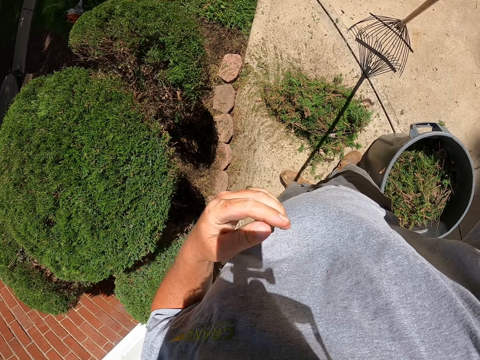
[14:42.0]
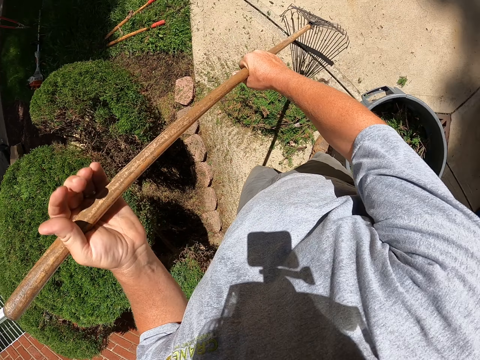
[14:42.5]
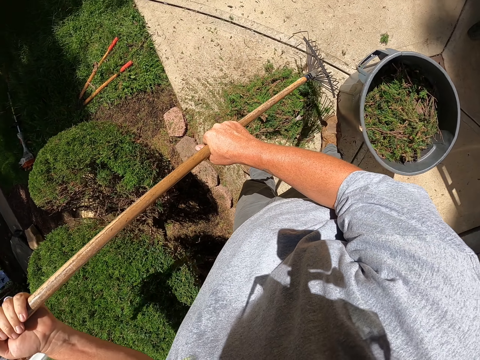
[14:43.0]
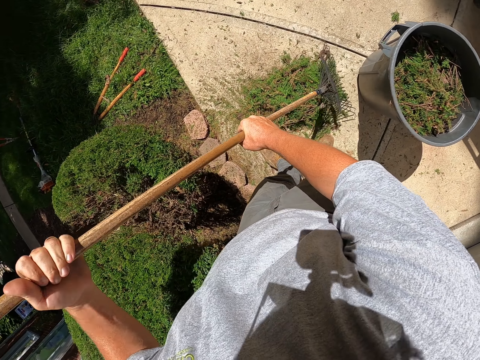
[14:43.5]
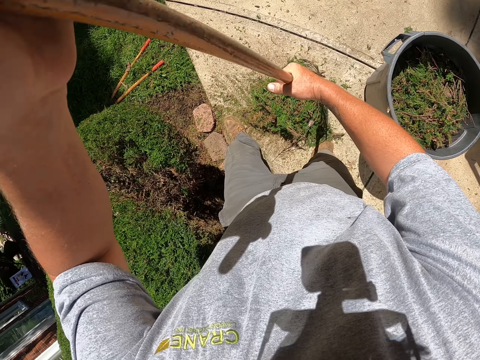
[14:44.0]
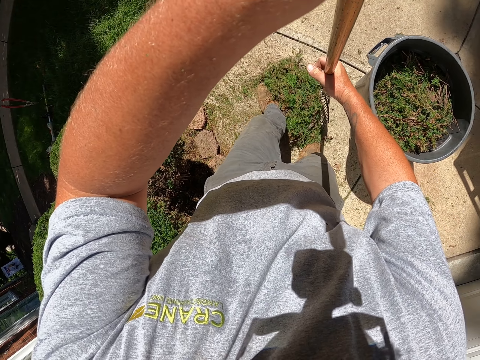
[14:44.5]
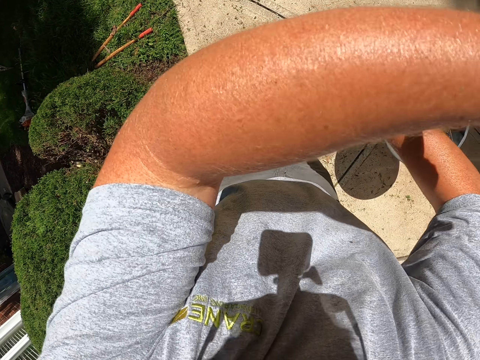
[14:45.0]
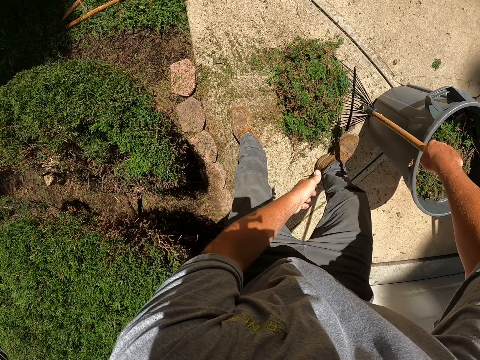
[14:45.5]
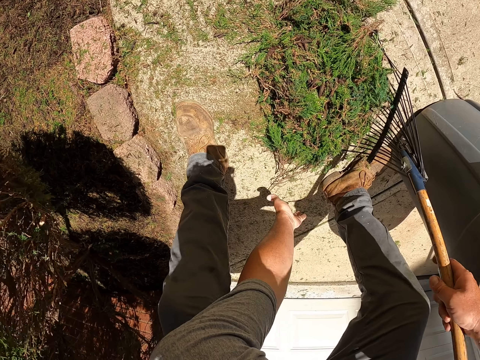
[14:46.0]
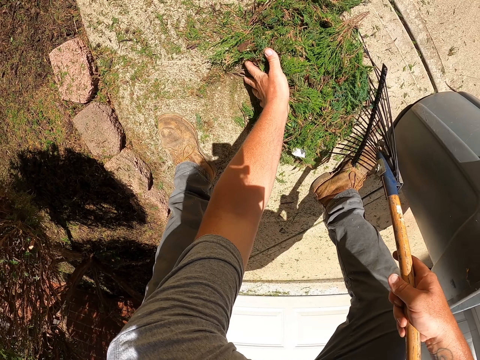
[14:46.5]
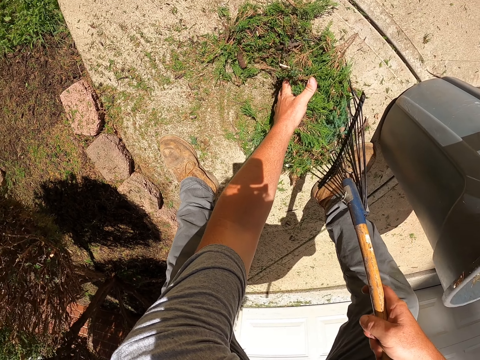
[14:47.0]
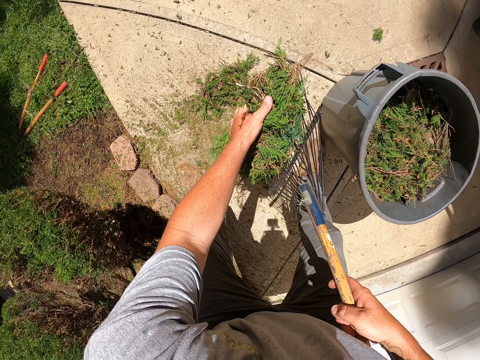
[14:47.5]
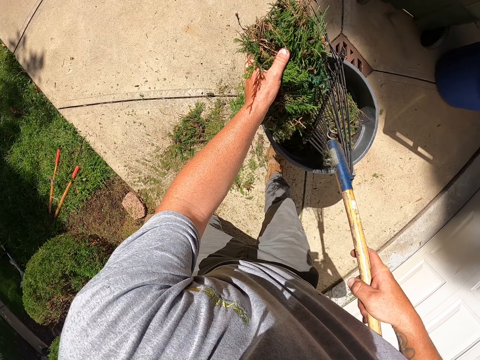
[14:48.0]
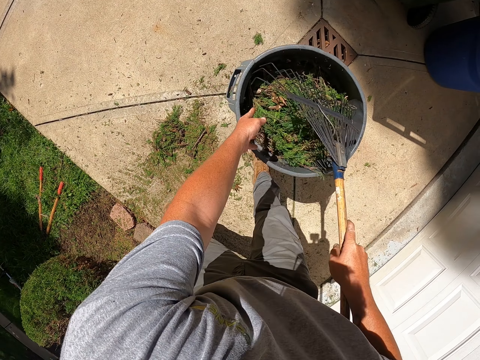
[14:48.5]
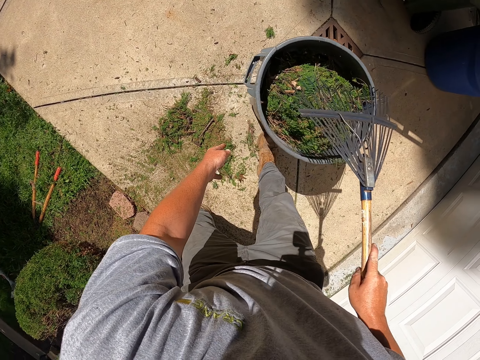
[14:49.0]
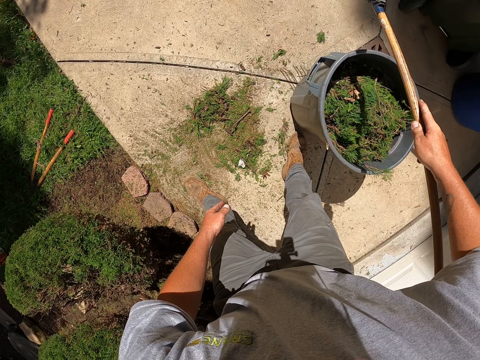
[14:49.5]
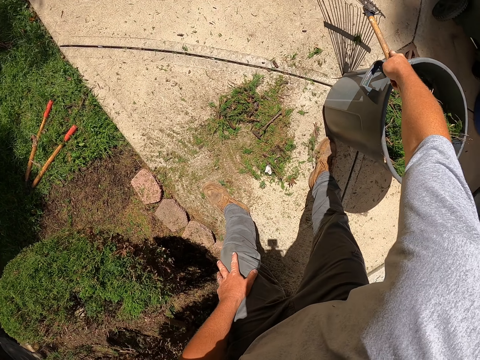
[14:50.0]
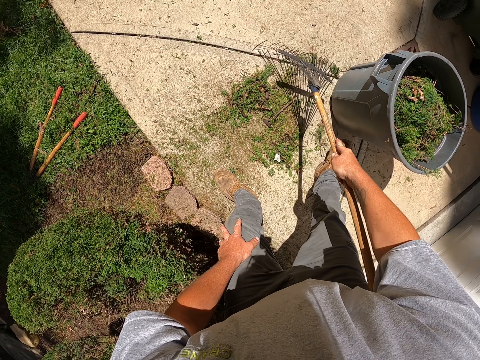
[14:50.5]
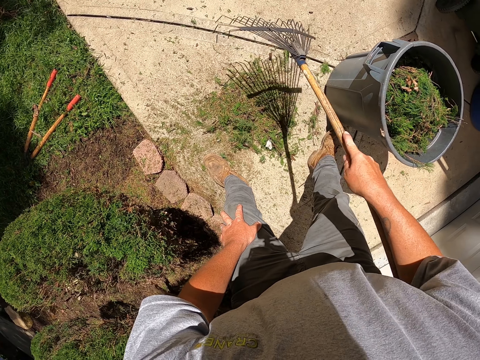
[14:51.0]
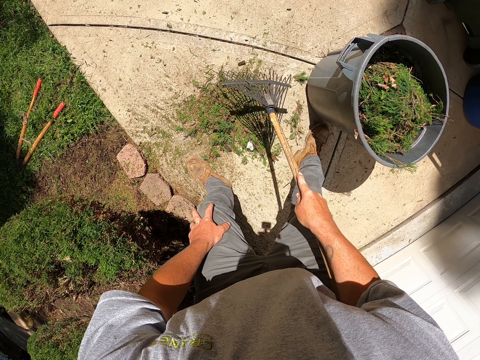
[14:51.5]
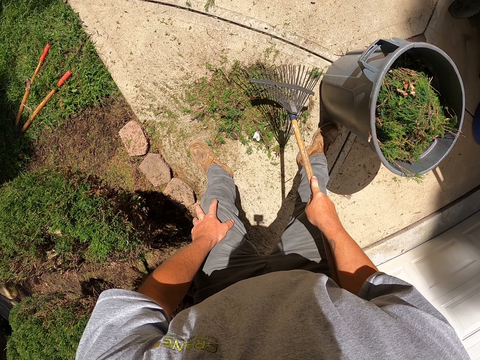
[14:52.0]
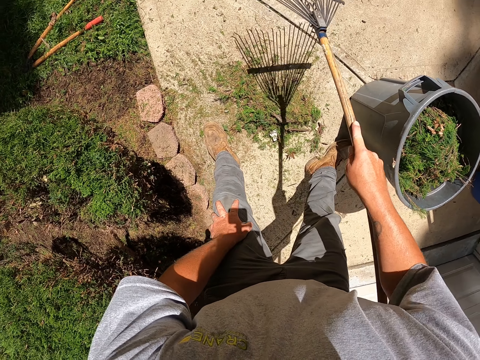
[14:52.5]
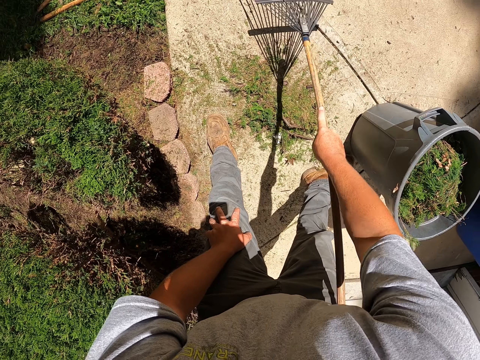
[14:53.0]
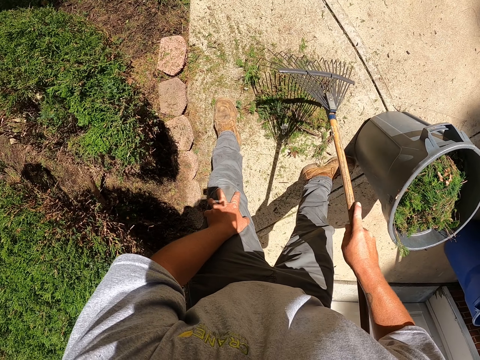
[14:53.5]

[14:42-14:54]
The camera wearer lifts his hand. He puts down his hand. He pulls the shrubs with the rake. He gathers the shrub remains. He picks the shrubs with the hand and picks the shrubs with the rake. He holds the shrub remains. He lifts the shrub remains. He puts the shrubs inside the dustbin. He gathers the shrub remains. He pulls the shrubs with the rake.

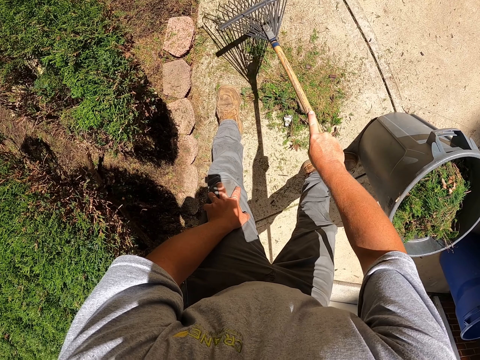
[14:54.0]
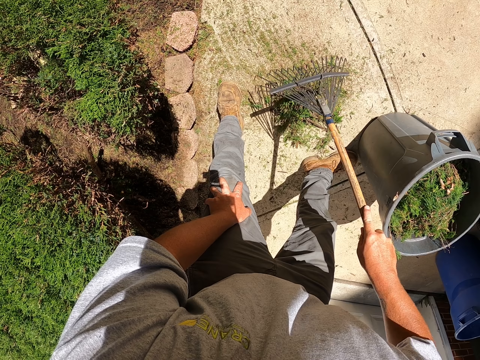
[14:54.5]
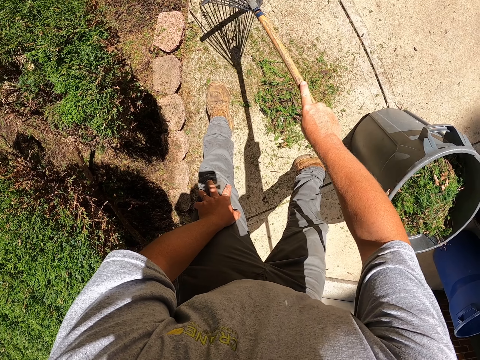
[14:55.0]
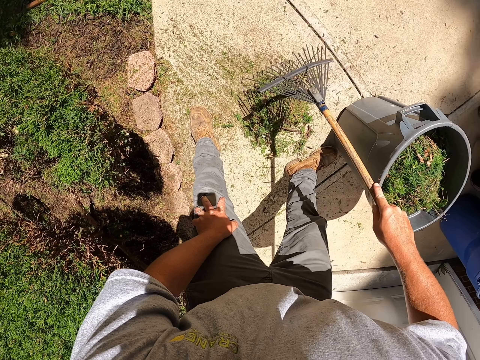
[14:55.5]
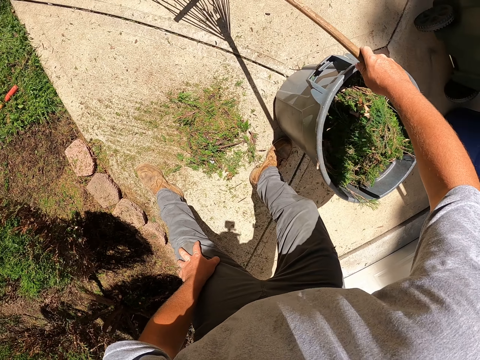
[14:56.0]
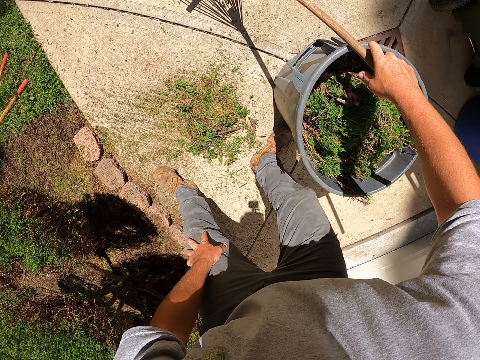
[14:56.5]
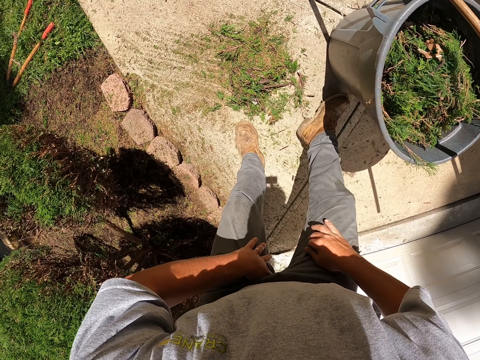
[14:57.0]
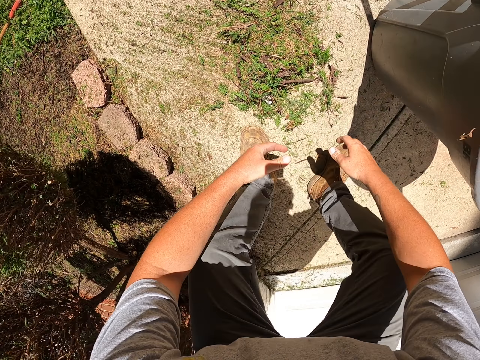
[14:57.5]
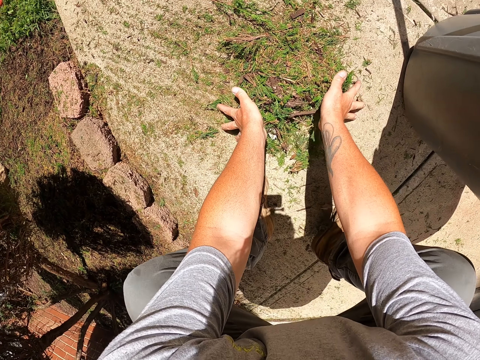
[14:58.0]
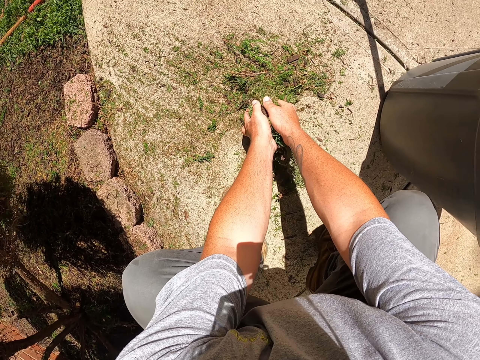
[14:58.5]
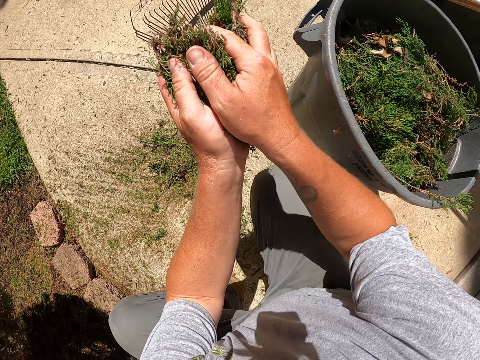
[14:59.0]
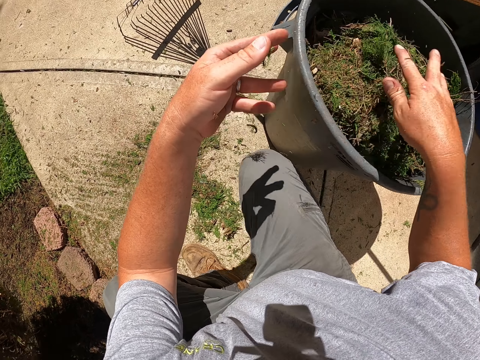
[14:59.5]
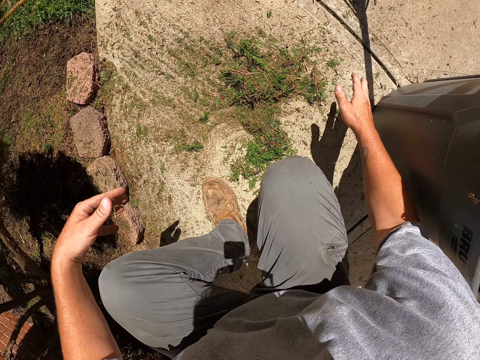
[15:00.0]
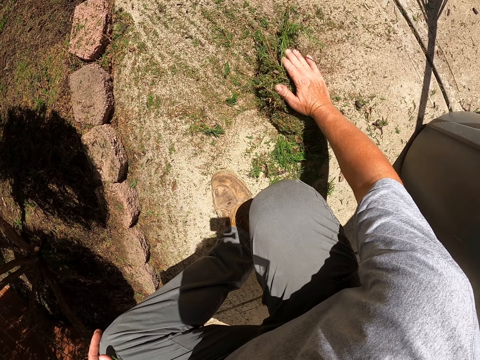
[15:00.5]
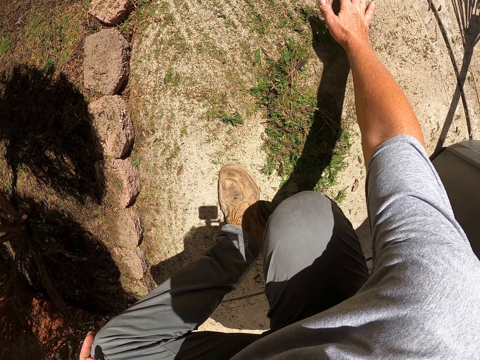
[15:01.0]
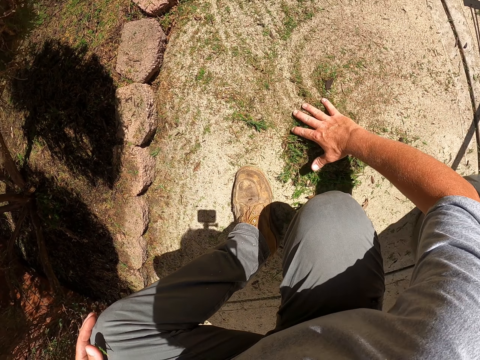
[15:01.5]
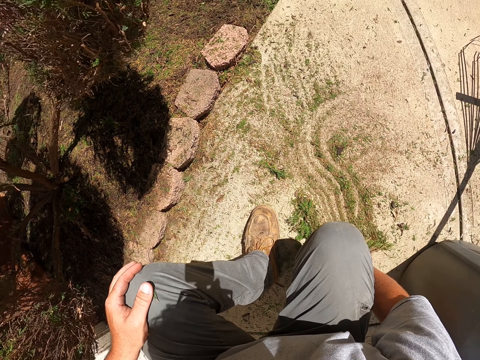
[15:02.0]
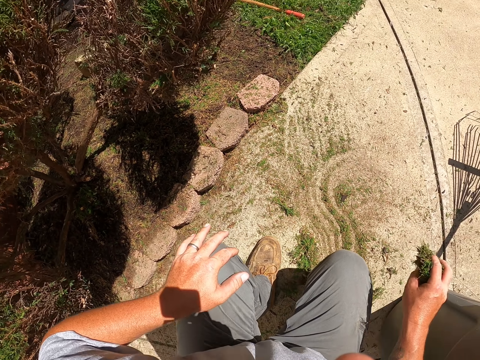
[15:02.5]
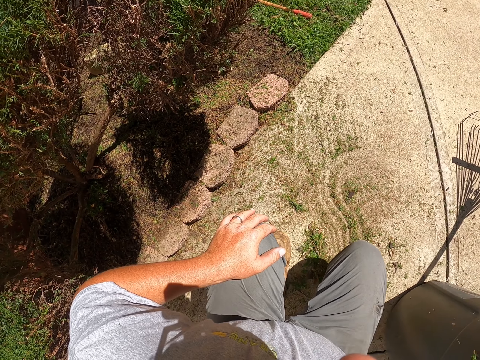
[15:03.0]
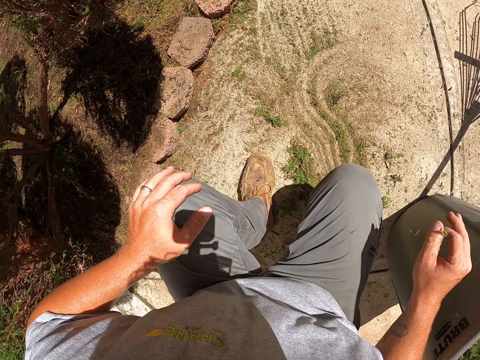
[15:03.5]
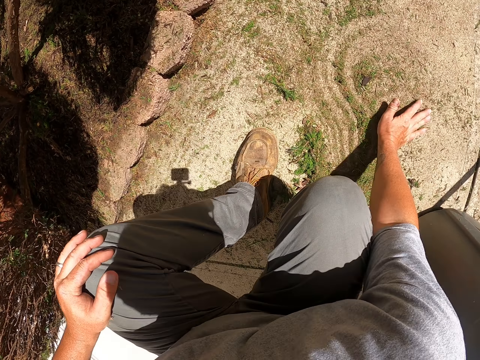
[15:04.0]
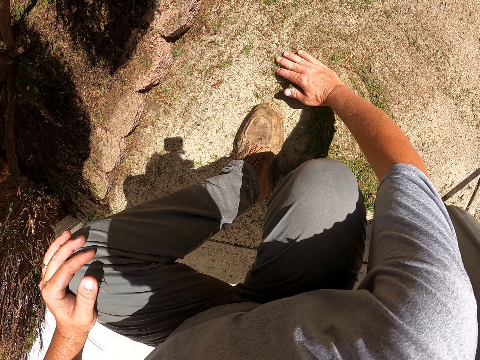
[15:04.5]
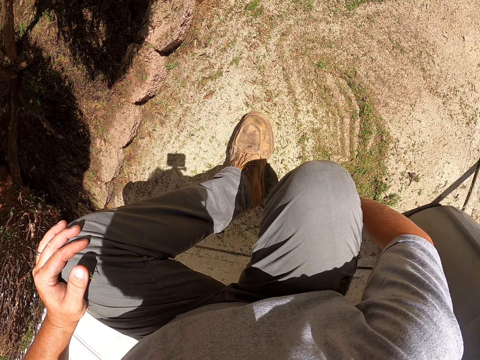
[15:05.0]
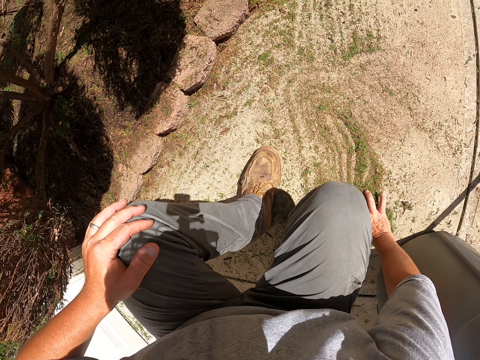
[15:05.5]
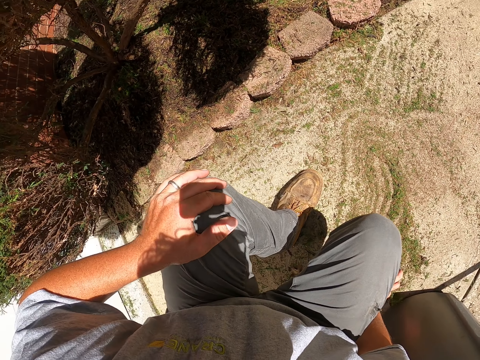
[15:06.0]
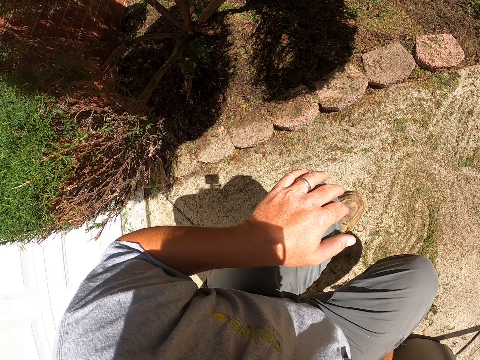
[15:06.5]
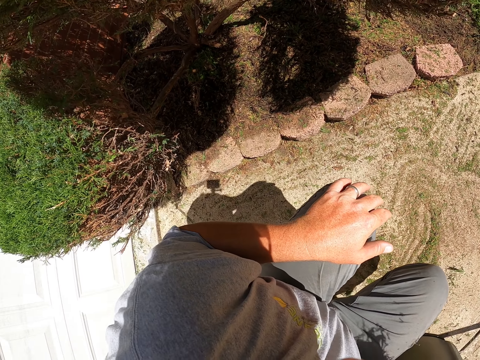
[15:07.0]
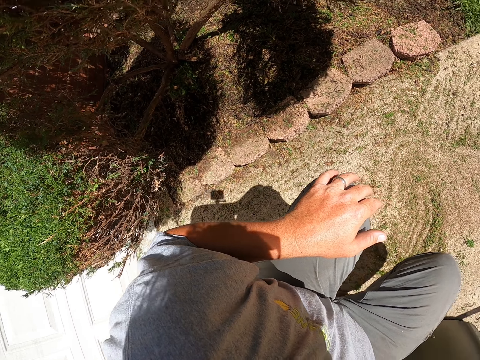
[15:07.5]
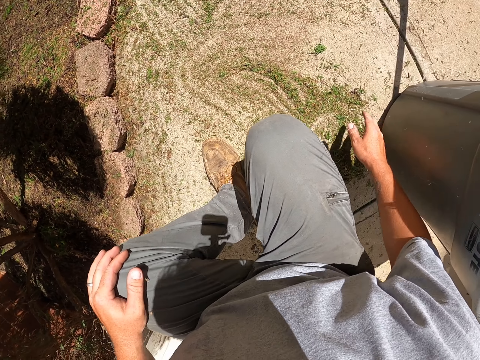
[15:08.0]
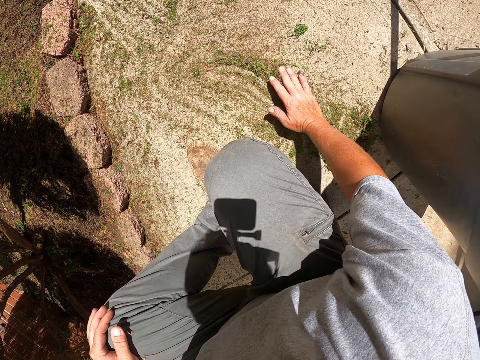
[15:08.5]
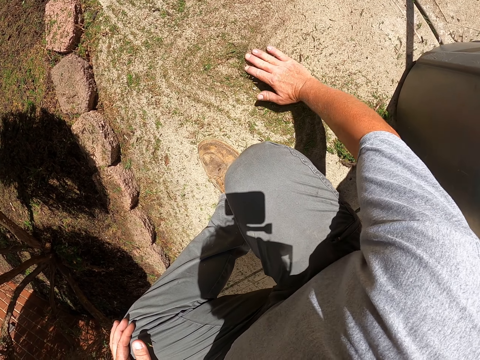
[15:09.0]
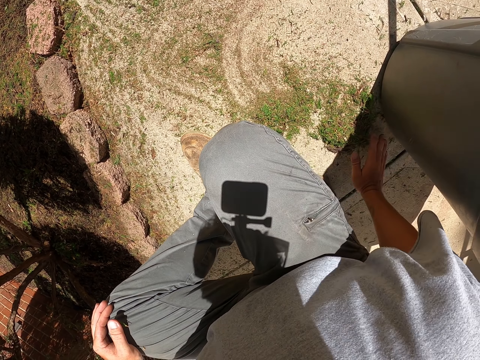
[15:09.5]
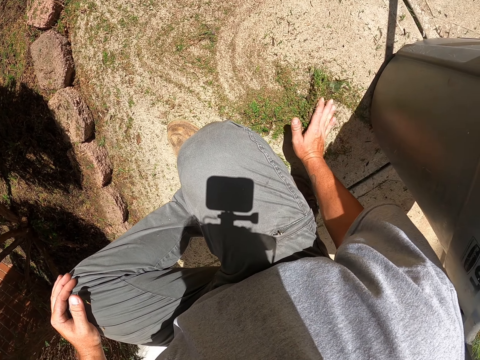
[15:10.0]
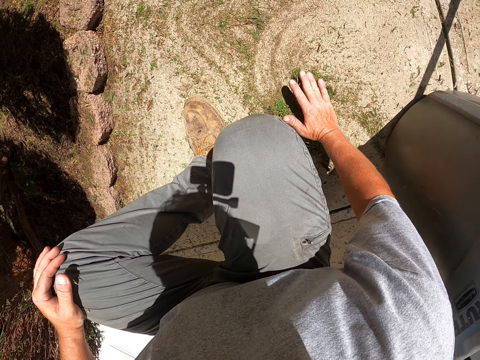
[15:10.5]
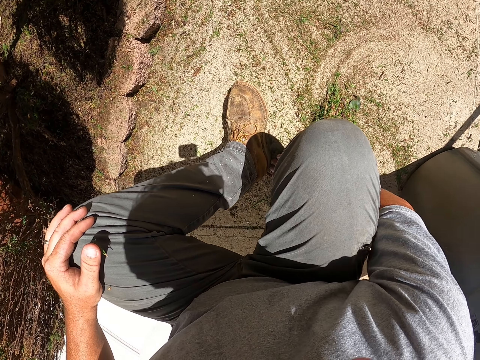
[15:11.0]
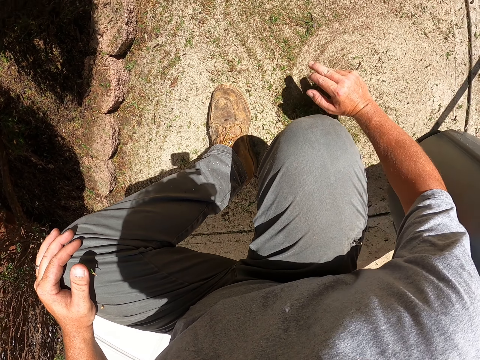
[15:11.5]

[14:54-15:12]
The camera wearer puts the rake against the dustbin. He squats beside the dustbin. He picks the shrubs with the hand. He throws the shrub remains in the dustbin. He picks the shrubs with the hand. He gathers the shrub remains. He lifts his hand. He puts the shrubs inside the dustbin. He gathers the shrub remains. He picks the shrubs with the hand. He looks around the garden. He gathers the shrub remains.
